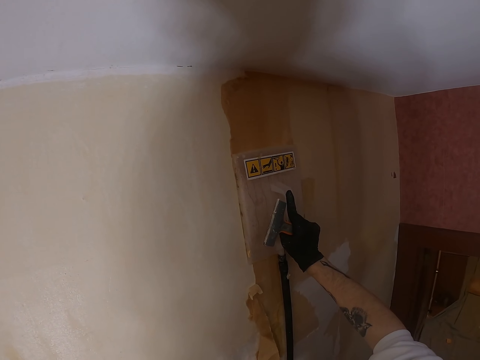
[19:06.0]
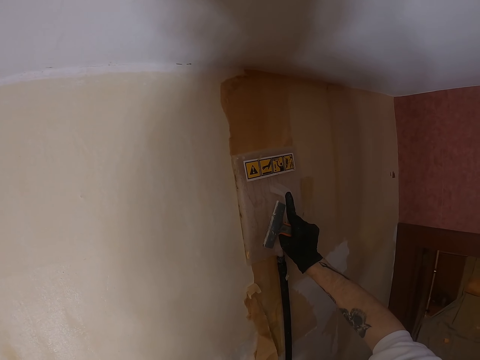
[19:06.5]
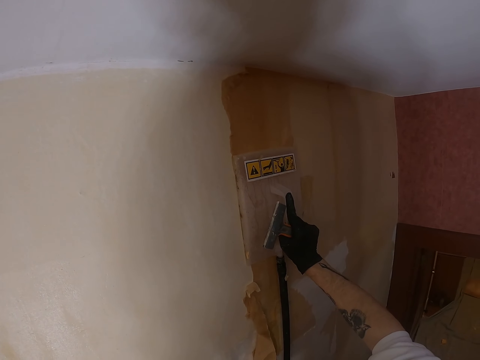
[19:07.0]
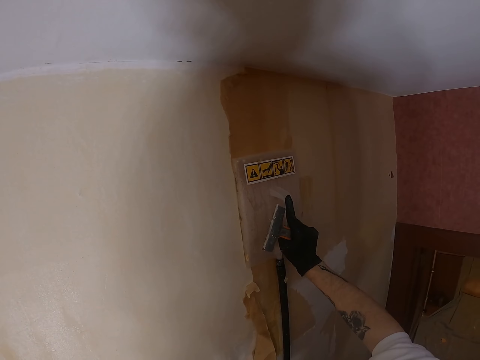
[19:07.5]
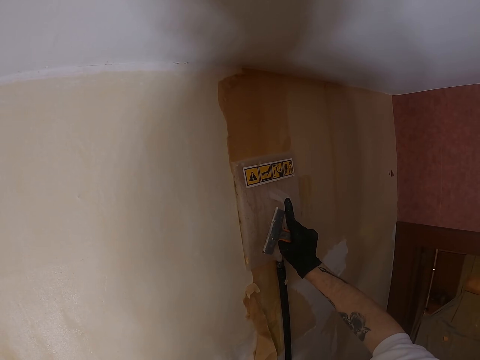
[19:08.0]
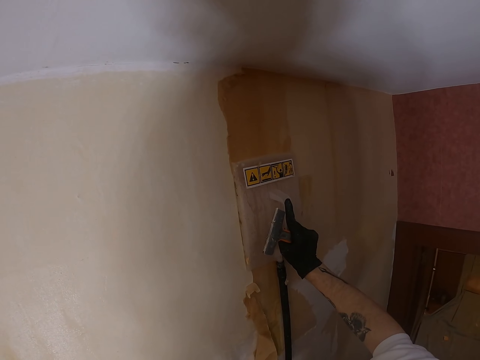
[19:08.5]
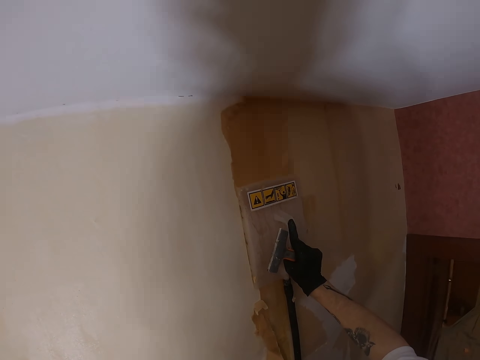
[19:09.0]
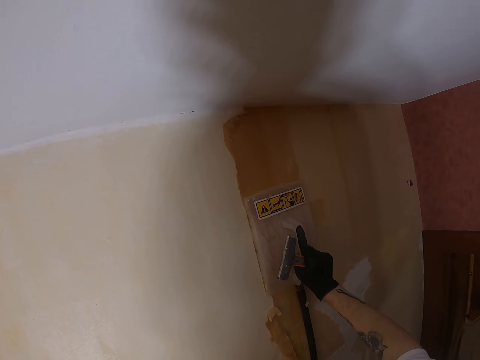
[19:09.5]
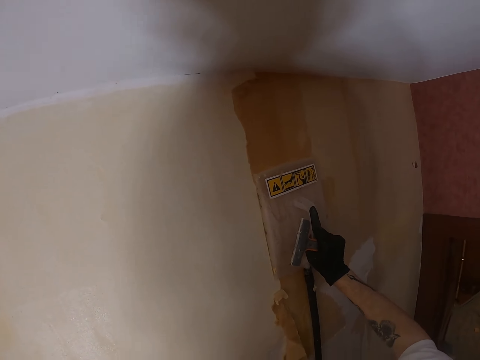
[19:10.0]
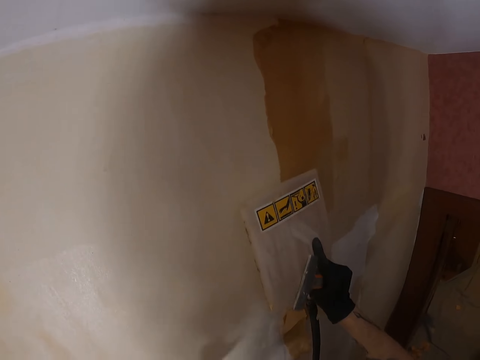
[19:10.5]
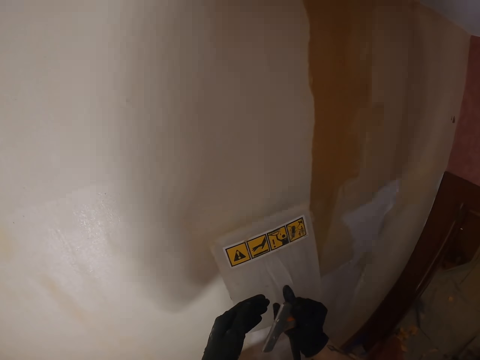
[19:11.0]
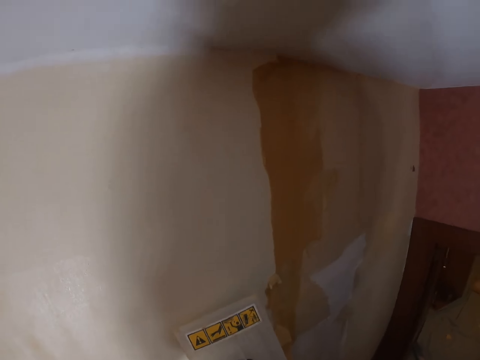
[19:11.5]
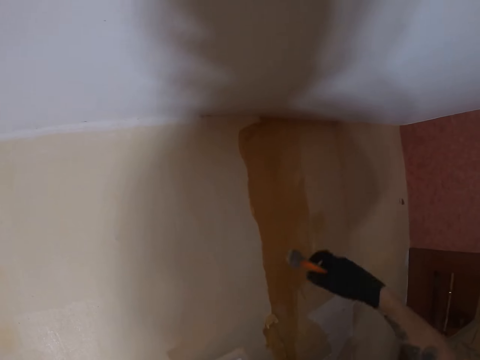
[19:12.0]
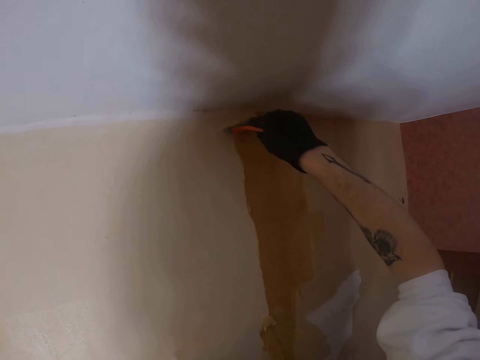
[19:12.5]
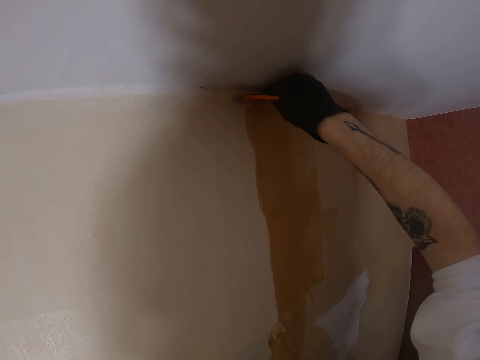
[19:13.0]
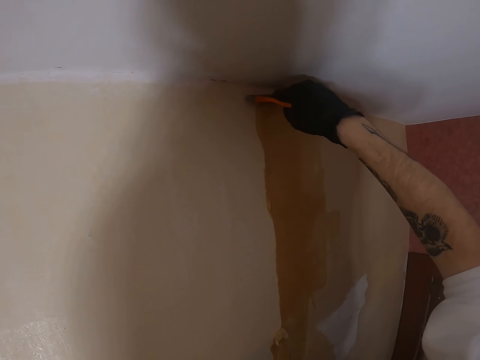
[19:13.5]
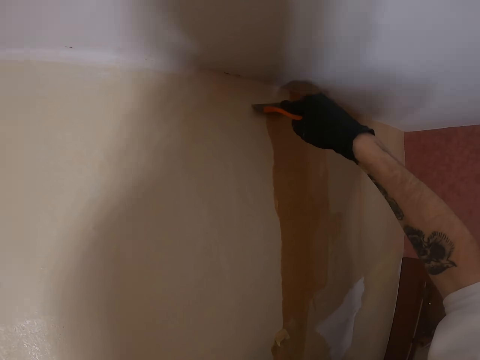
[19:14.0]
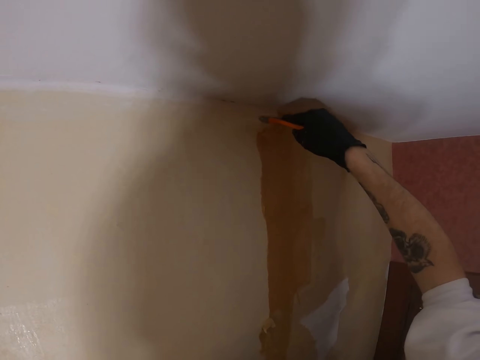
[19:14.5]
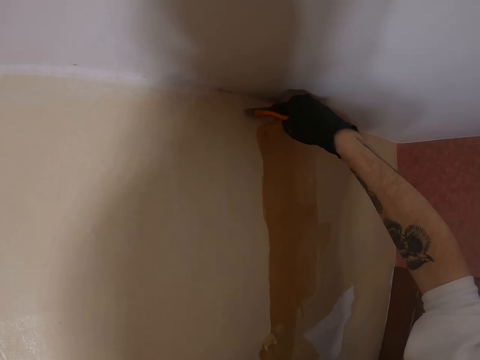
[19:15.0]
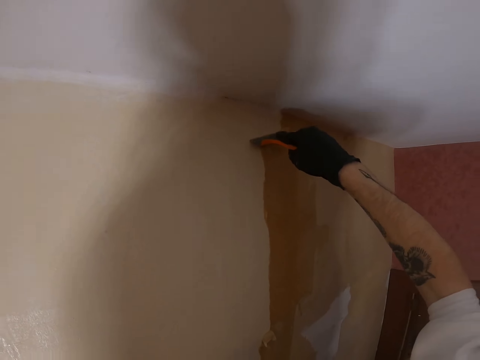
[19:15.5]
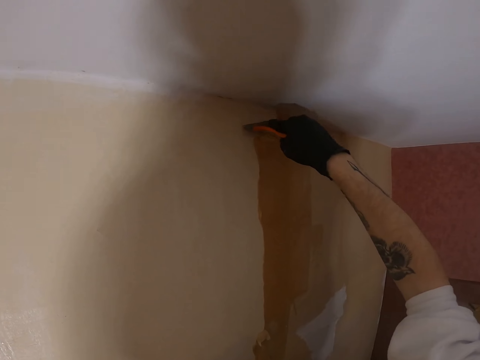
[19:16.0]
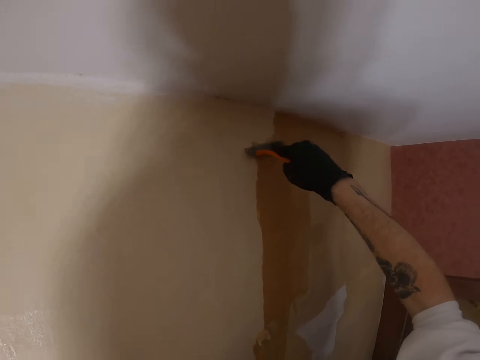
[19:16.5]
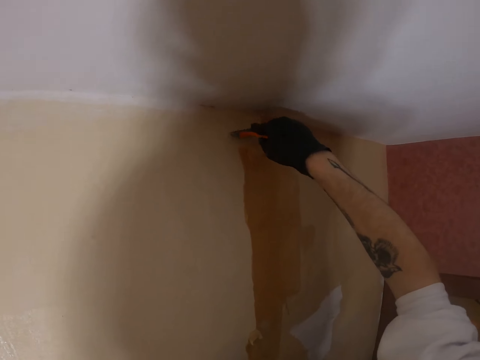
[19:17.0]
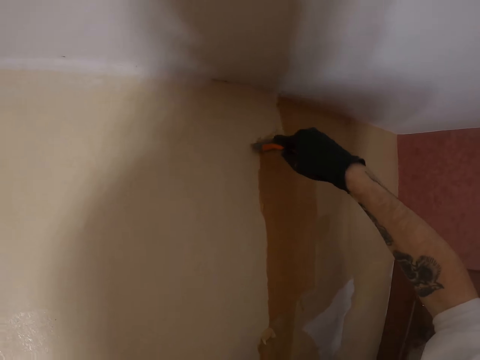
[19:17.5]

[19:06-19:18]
The camera wearer lifts the plastic float. They remove a wallpaper steamer from the wall. They transfer the plastic float to the left hand. They look around. They lift the right hand. They remove paint from the wall with a scraper. They remove wallpaper from the wall using a scrubber.

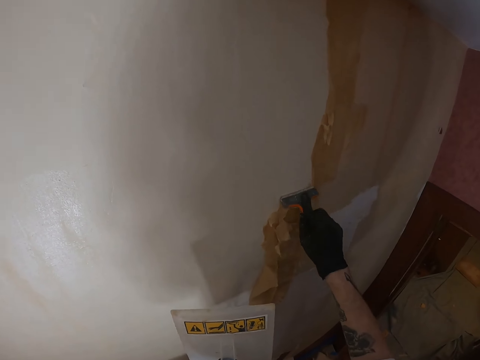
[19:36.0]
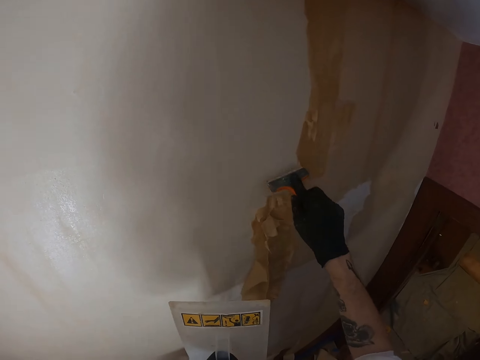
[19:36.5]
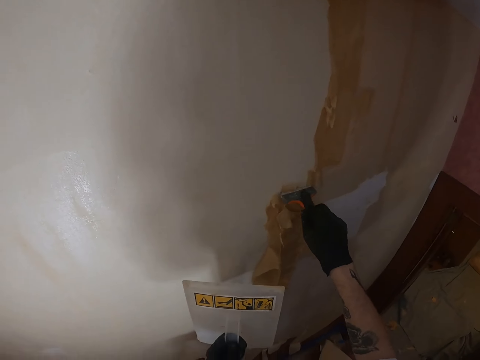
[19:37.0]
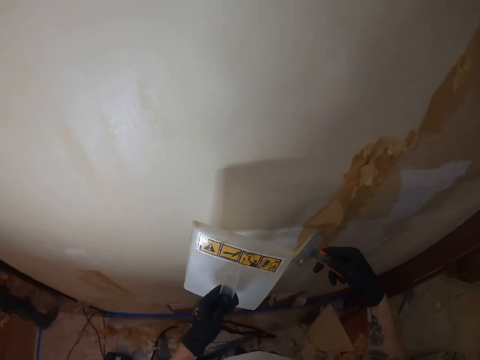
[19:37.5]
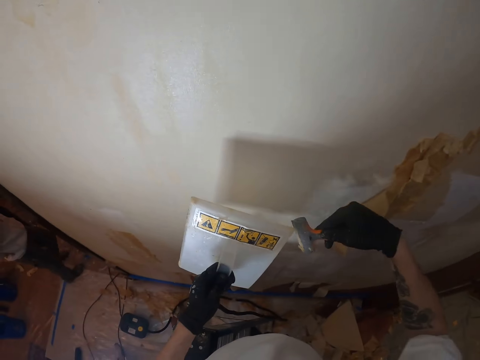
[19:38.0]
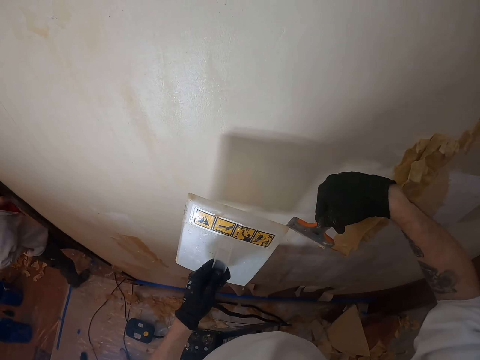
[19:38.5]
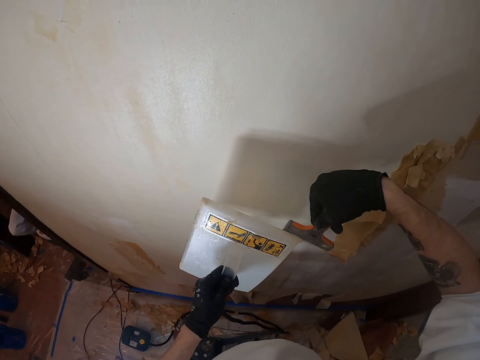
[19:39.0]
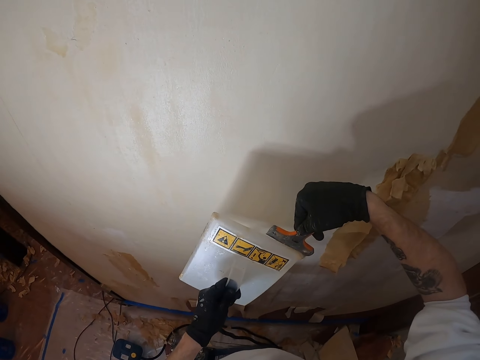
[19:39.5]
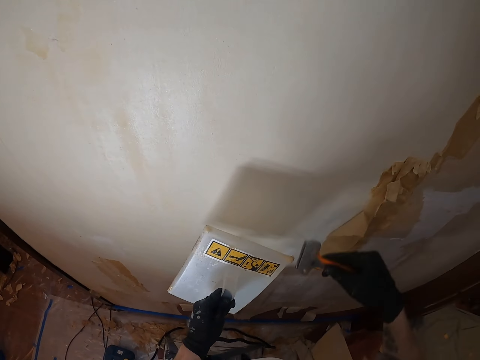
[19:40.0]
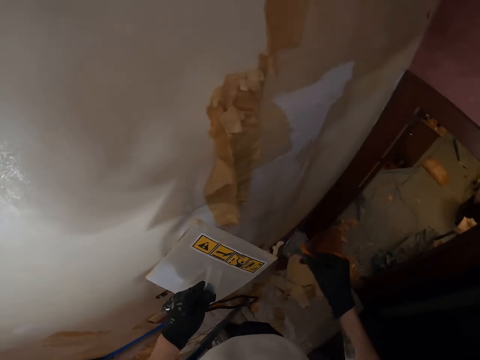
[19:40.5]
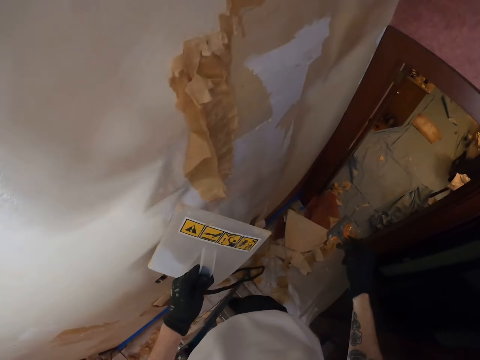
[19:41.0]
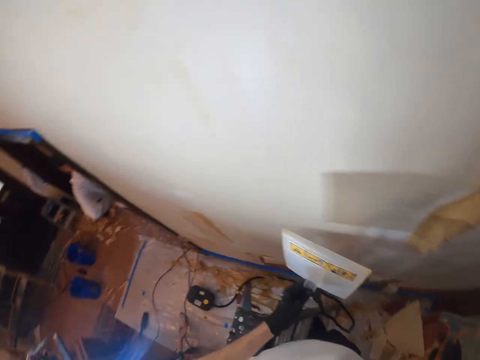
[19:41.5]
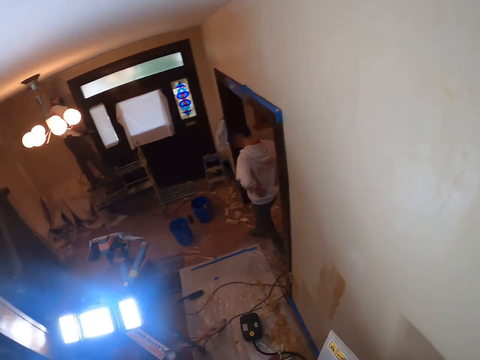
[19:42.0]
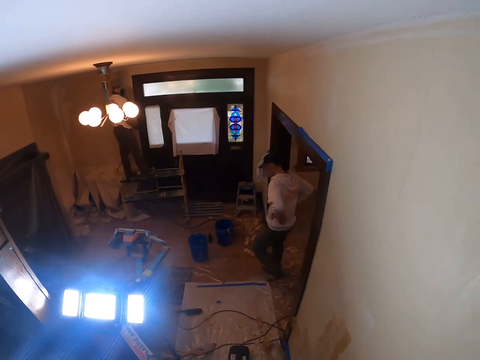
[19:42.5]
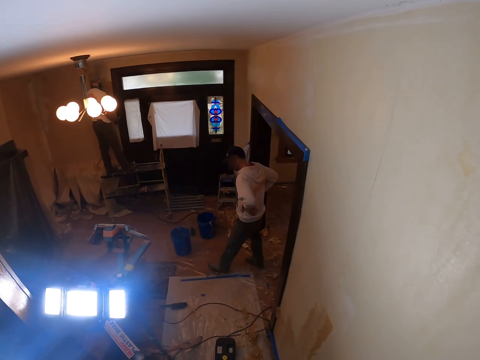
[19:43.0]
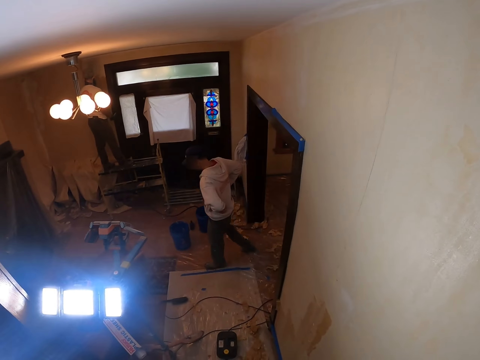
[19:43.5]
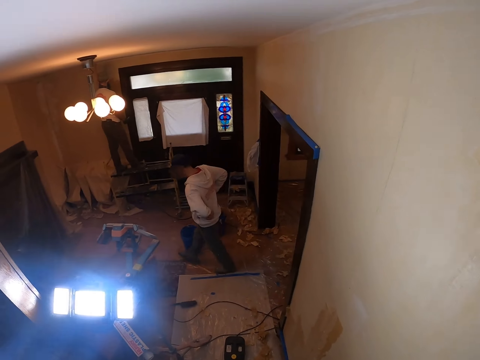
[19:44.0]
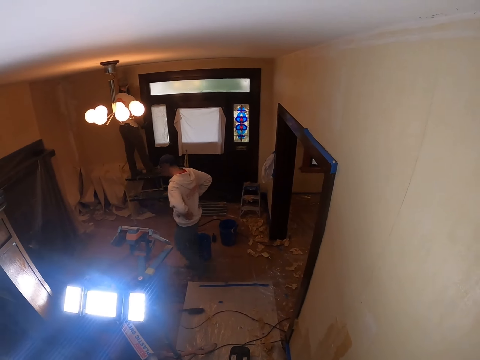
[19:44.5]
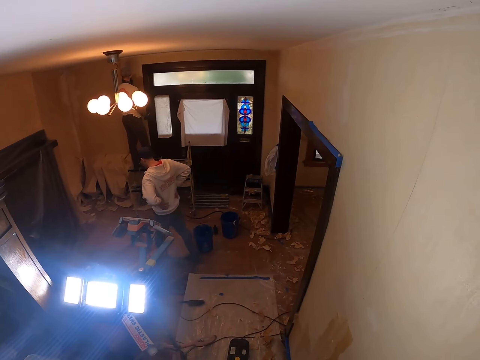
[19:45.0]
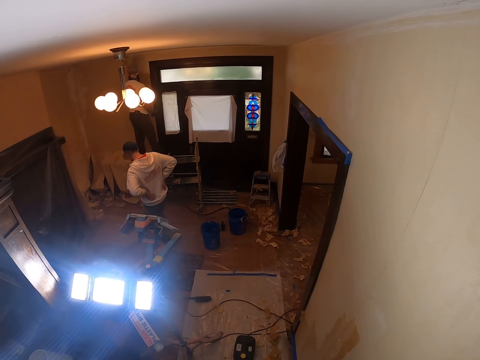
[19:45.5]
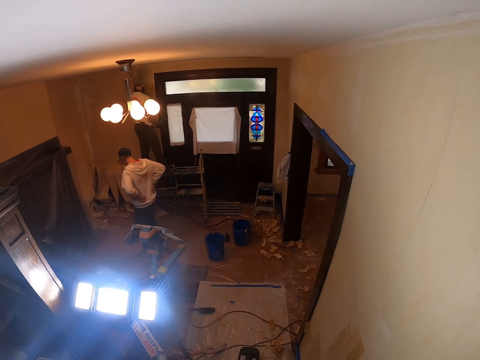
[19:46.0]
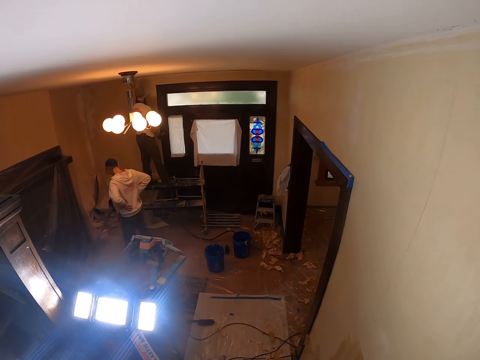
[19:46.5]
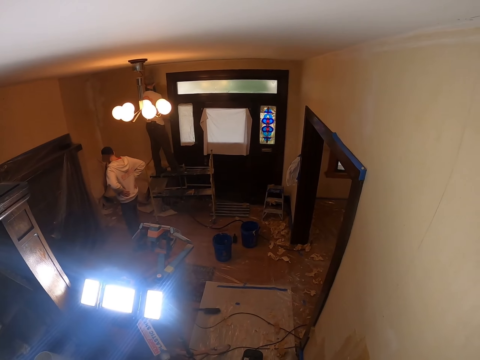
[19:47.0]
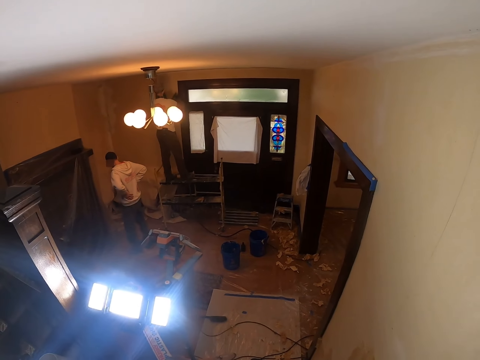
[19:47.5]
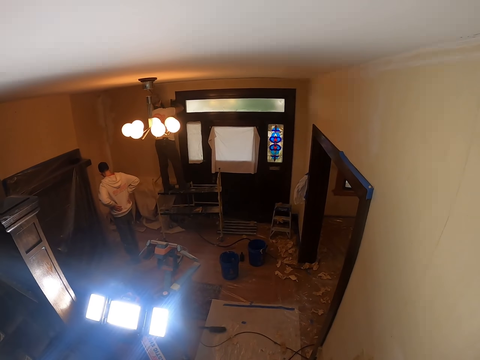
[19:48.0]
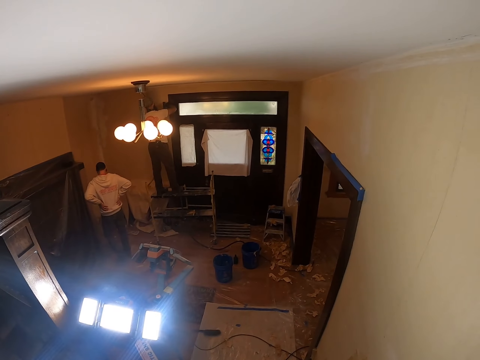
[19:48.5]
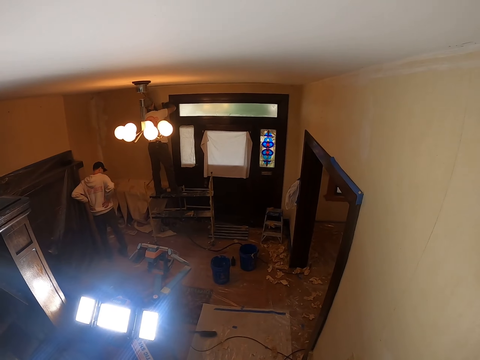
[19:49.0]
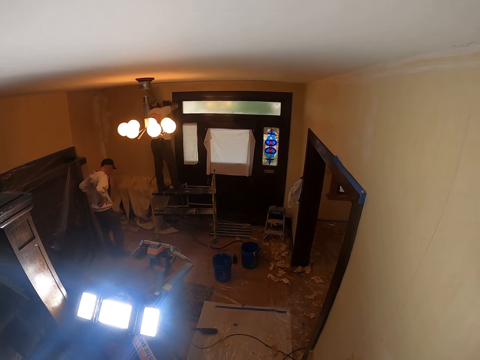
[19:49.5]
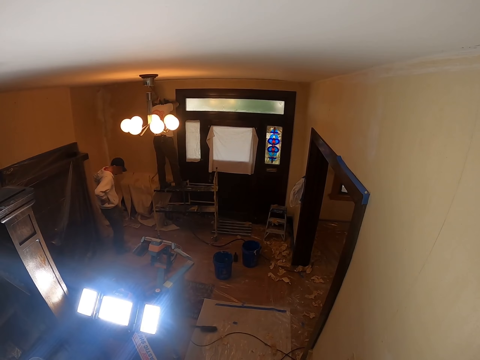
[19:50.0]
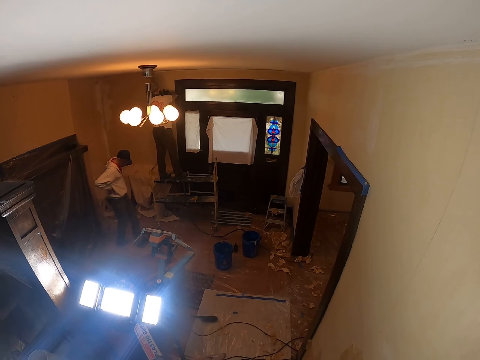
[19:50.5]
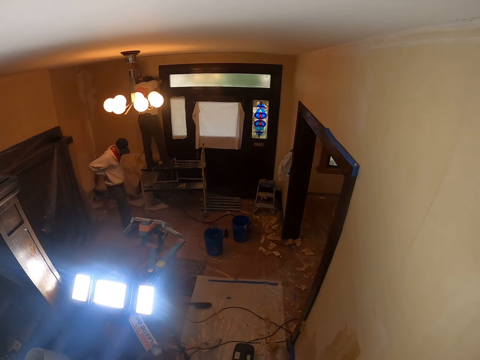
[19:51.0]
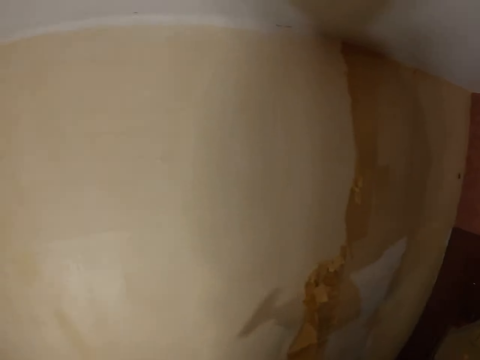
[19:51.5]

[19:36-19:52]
The camera wearer moves the scraper and lifts the scraper. They put the scraper on the plastic float. They remove paint from the scraper with the plastic float. They drop the right hand, look around, move both hands and look around. They turn around. A man walks around. The camera wearer looks around. Another man lifts the right hand. The camera wearer looks around.
